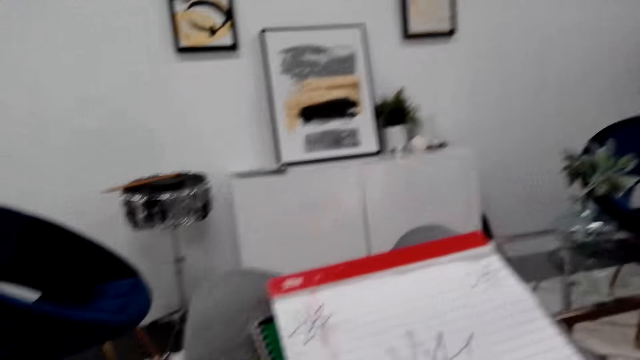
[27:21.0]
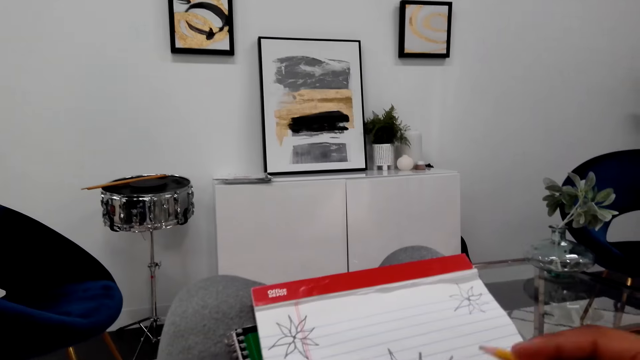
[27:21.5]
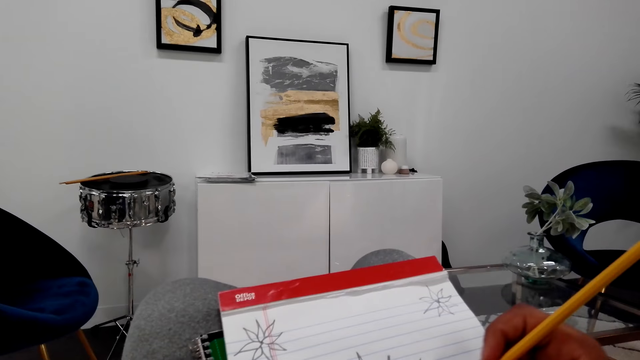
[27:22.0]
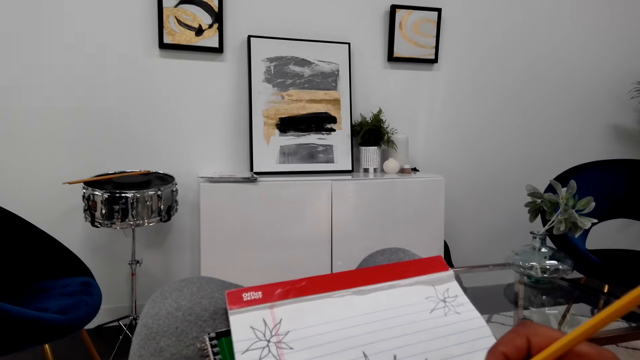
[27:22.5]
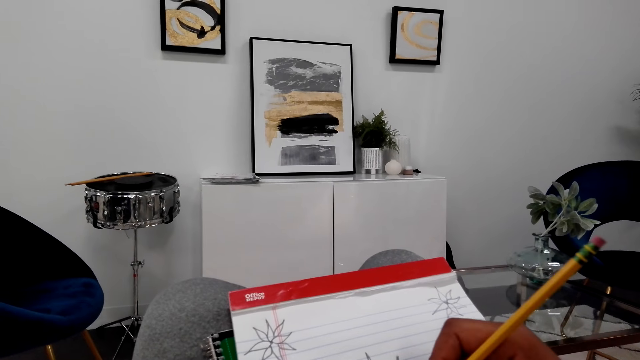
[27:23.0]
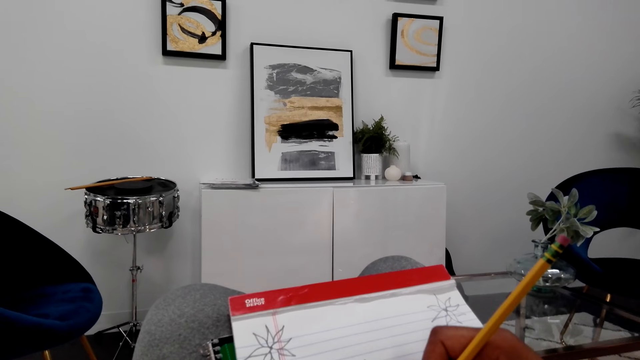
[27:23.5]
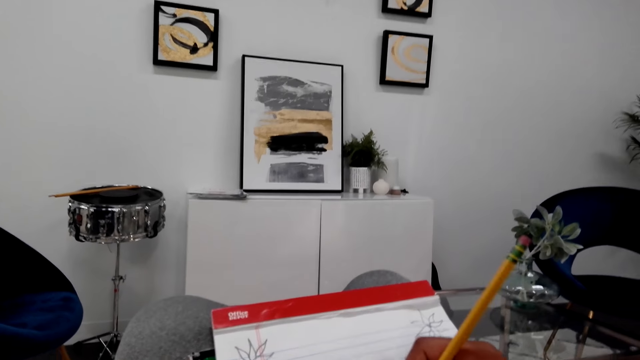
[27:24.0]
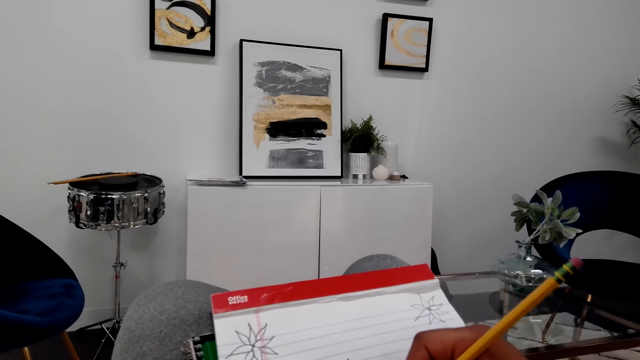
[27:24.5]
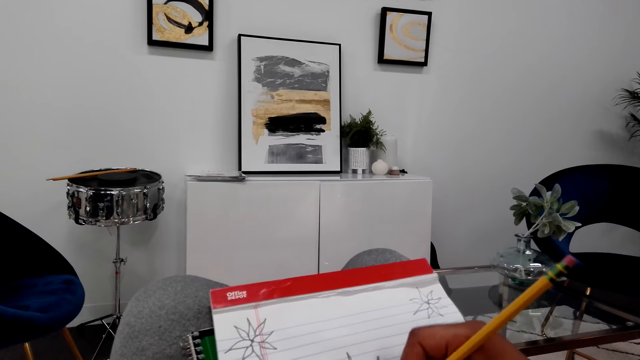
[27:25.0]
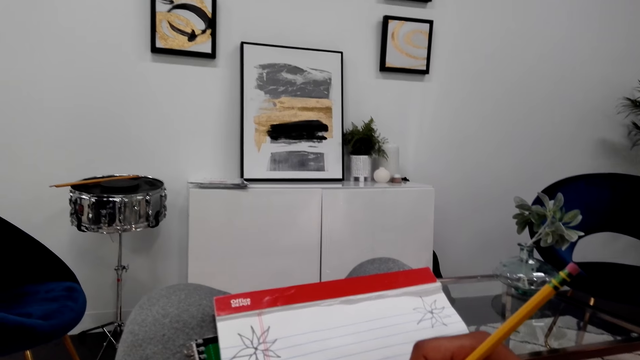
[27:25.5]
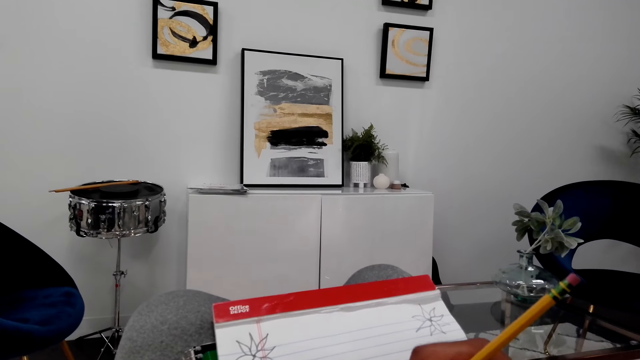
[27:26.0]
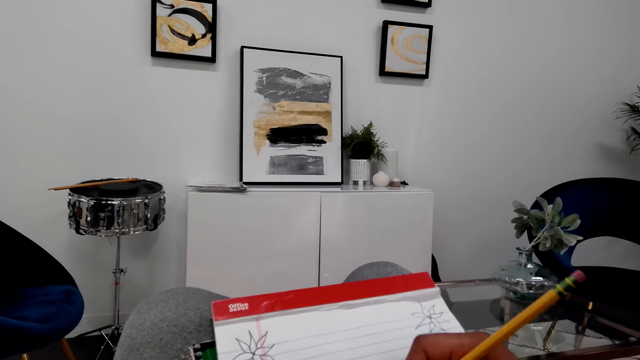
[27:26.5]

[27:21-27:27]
The camera wearer draws the flower tree picture on the piece of paper with a pencil.

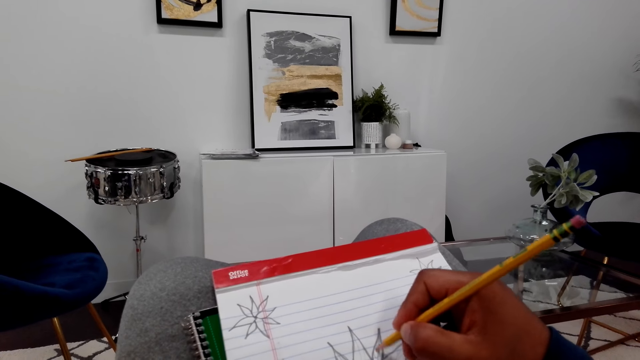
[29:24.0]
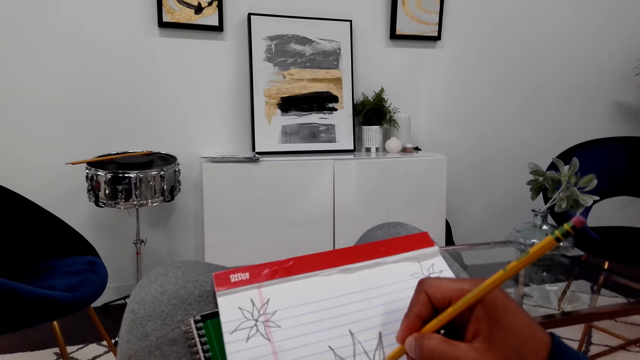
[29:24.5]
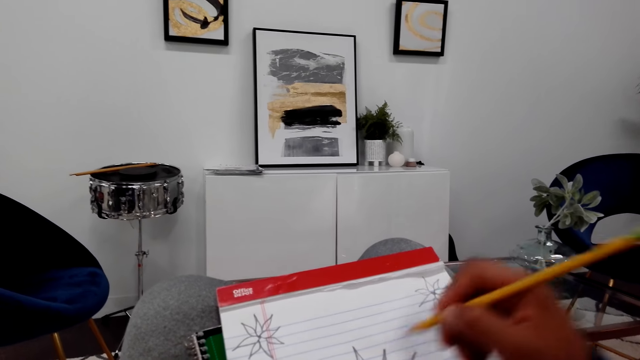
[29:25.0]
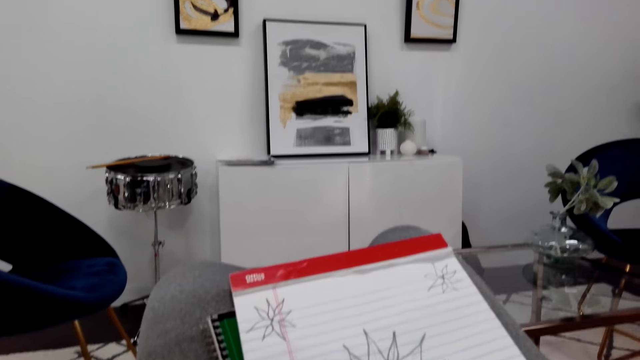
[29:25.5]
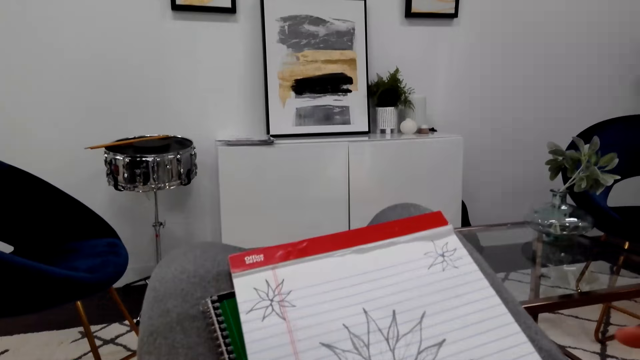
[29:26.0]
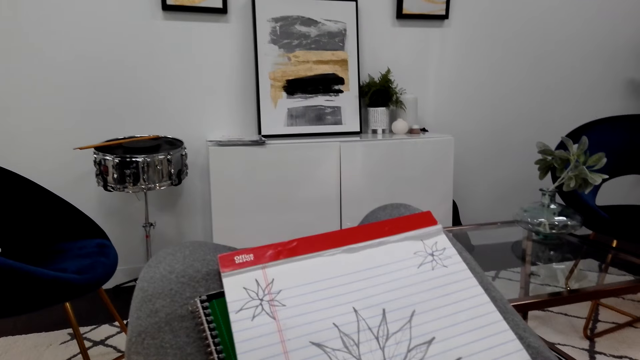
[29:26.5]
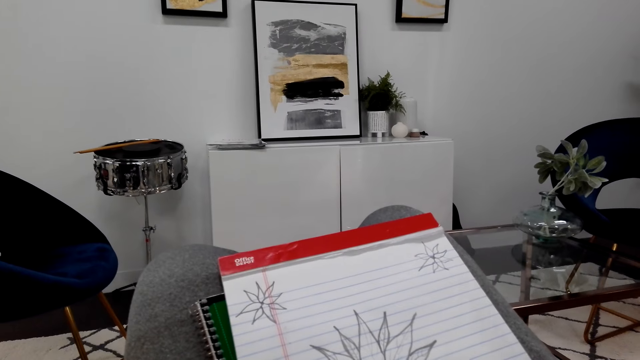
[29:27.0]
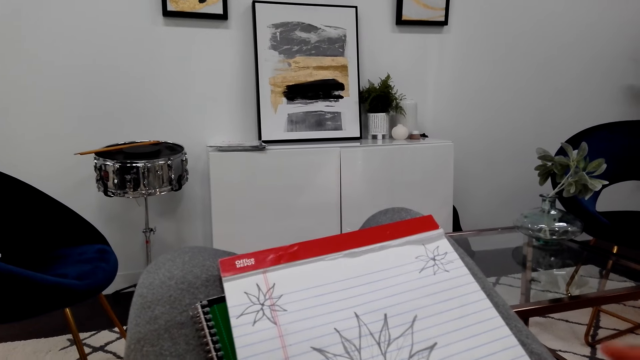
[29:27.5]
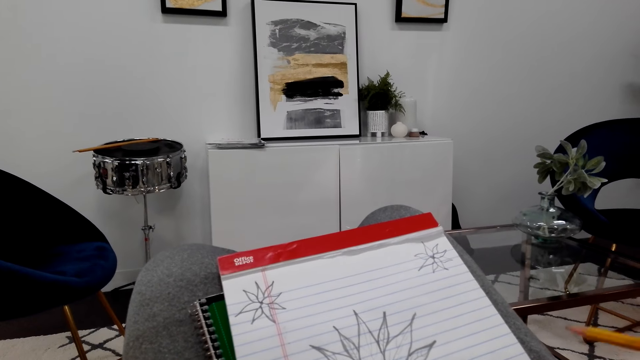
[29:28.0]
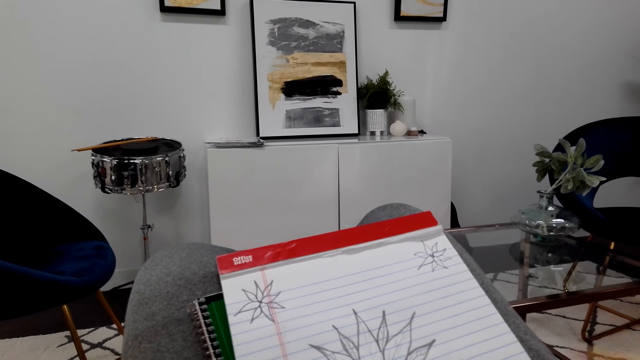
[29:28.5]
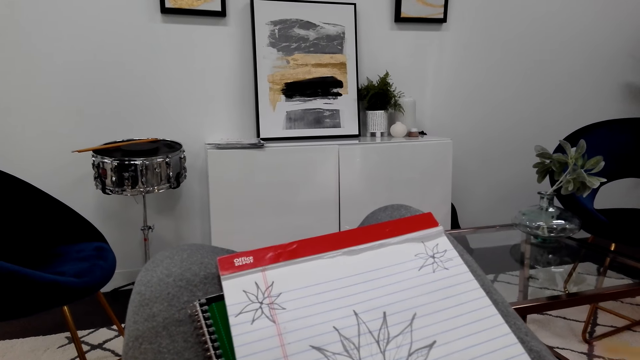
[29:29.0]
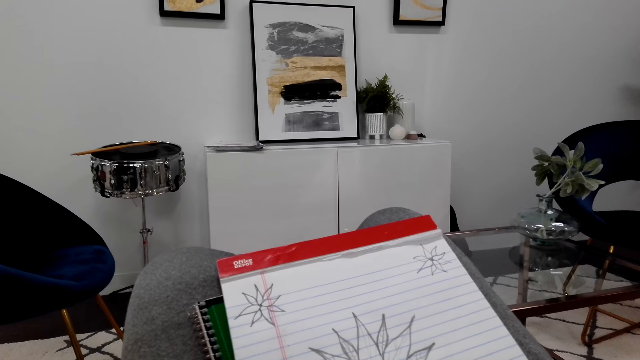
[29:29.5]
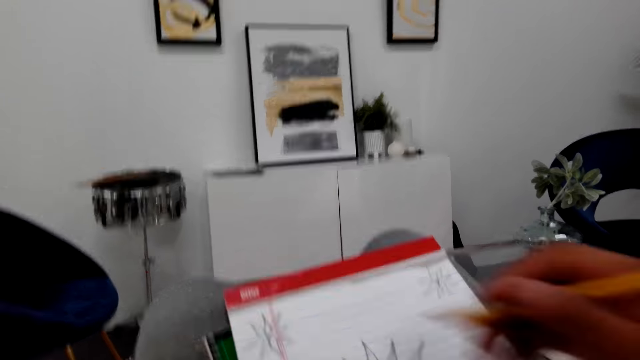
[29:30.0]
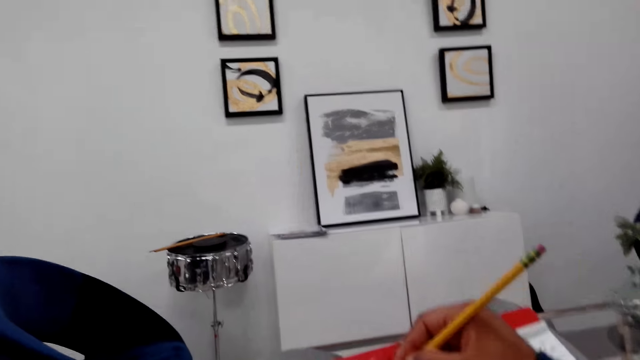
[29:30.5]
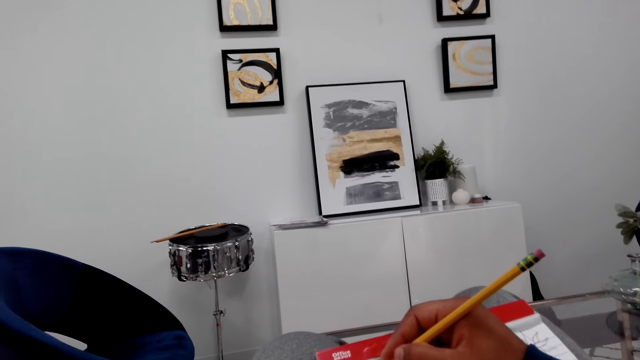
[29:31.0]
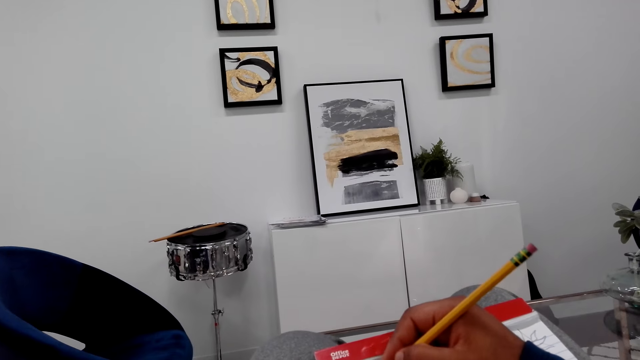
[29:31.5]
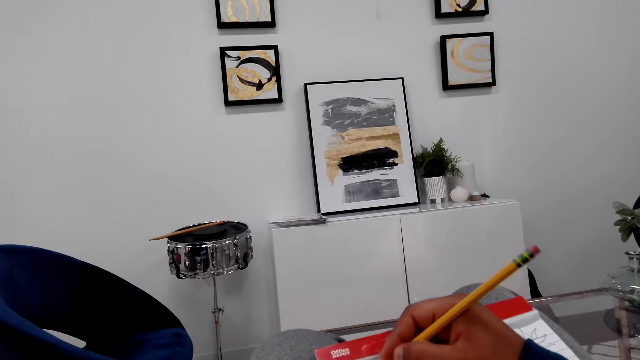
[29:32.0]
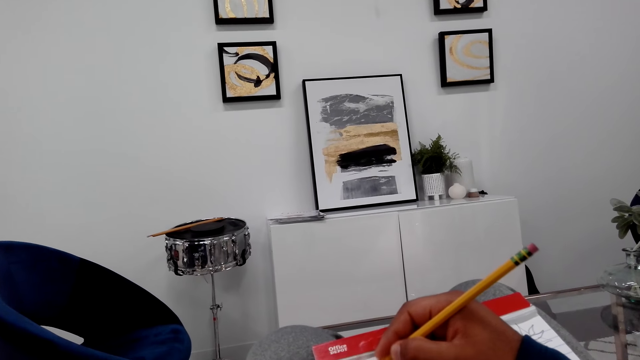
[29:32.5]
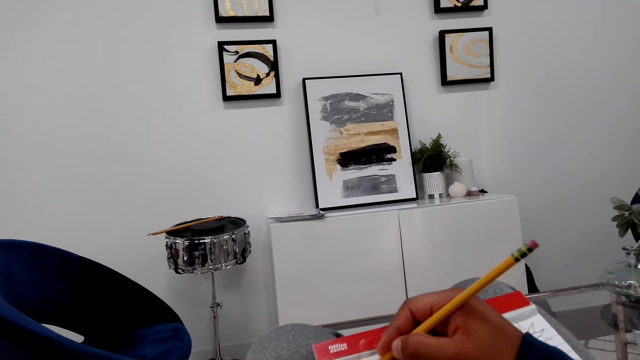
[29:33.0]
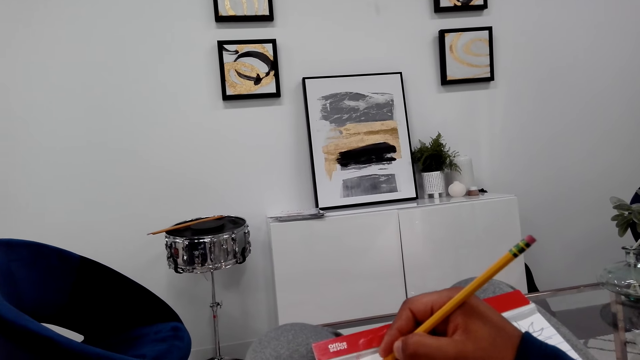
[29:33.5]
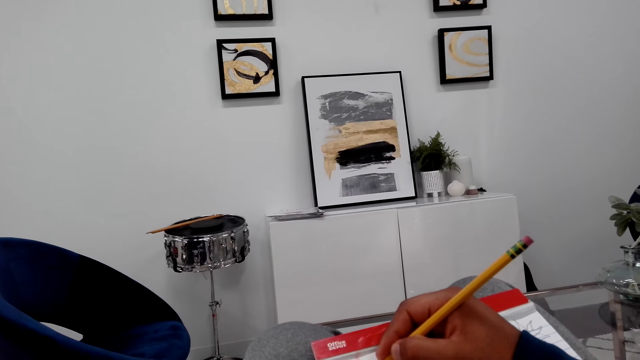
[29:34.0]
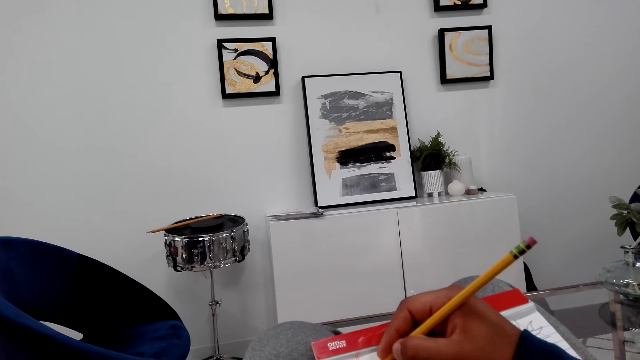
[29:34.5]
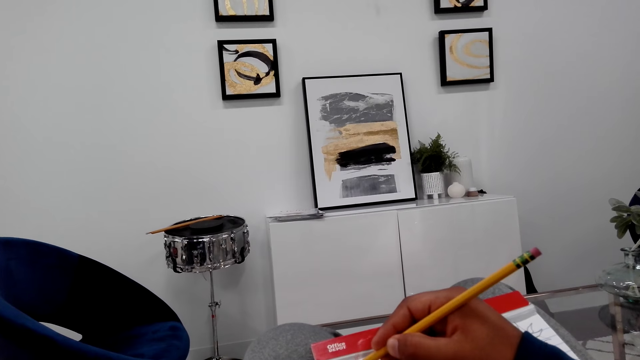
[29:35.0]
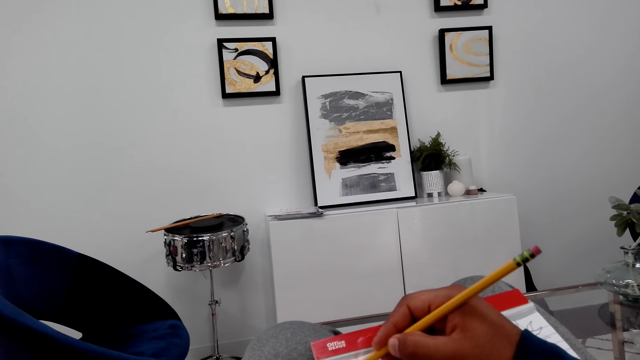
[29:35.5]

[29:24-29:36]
The camera wearer looks around. They draw the flower tree picture on the piece of paper with a pencil.

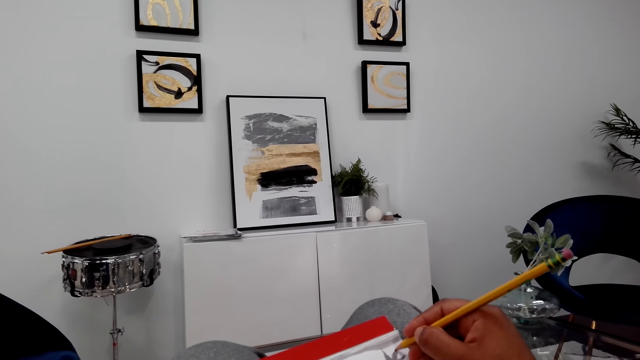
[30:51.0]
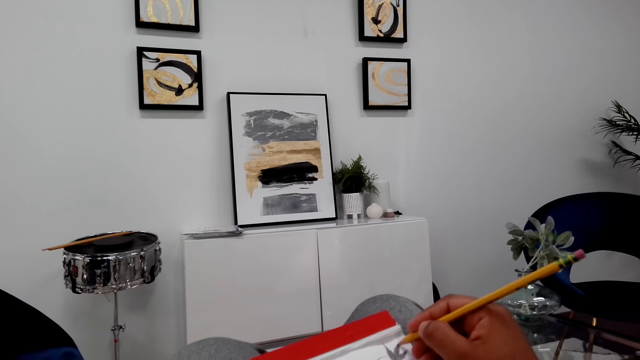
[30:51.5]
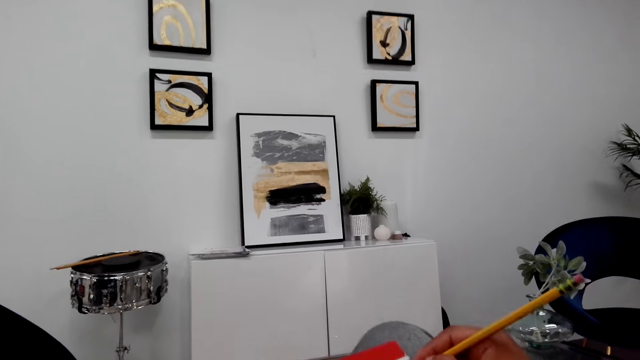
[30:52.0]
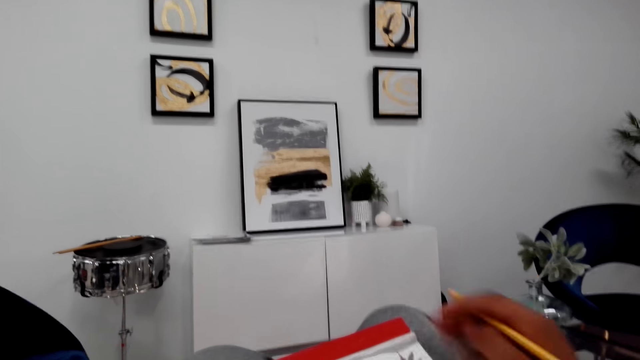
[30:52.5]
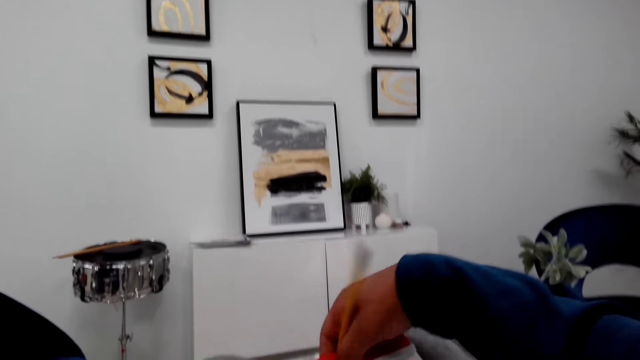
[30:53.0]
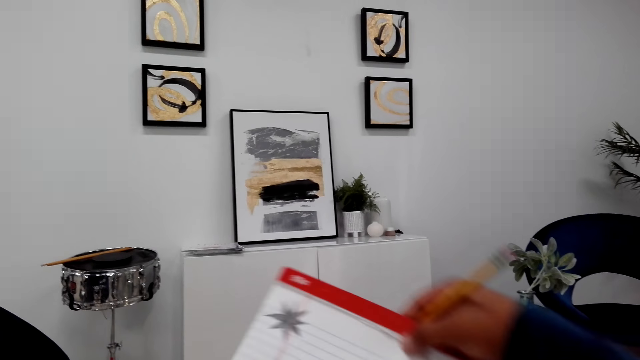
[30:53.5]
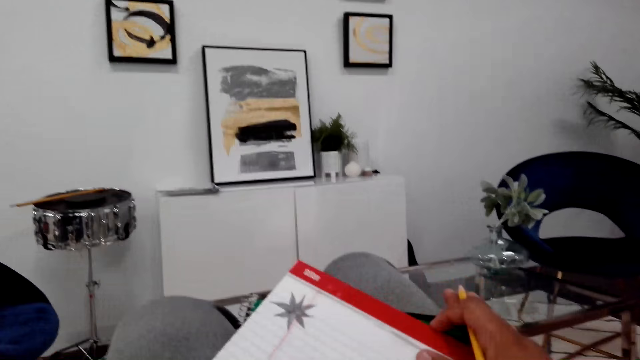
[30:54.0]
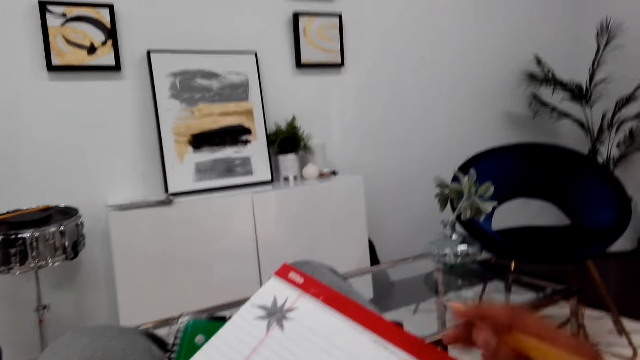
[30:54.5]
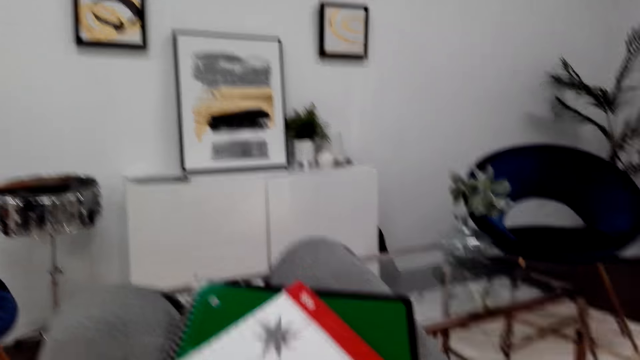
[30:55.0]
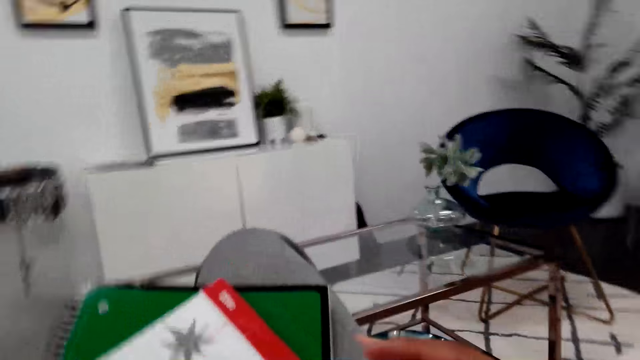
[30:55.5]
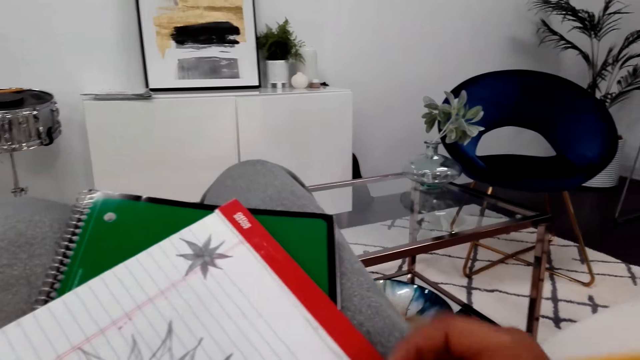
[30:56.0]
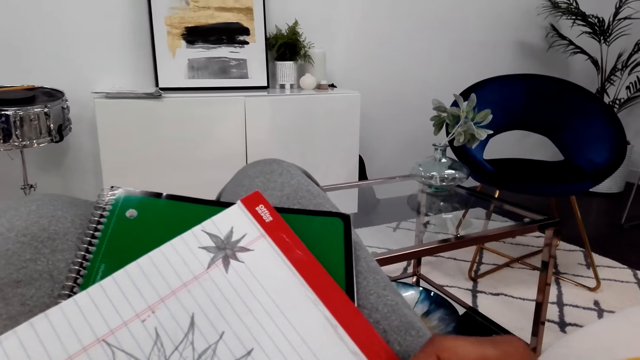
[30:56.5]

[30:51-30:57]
The camera wearer turns the book with his right hand. He draws the flower tree picture on the piece of paper with a pencil.
